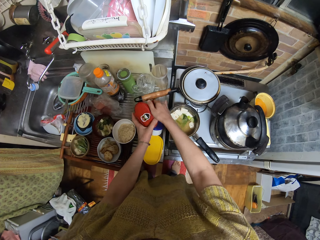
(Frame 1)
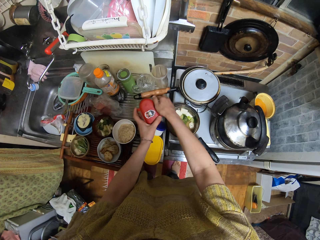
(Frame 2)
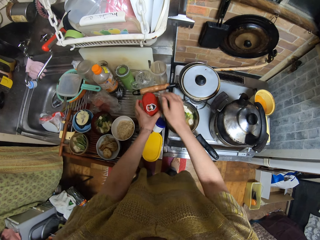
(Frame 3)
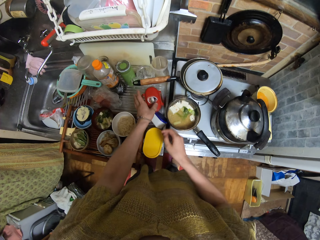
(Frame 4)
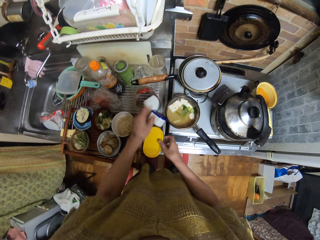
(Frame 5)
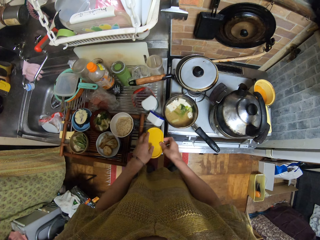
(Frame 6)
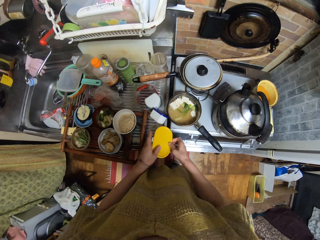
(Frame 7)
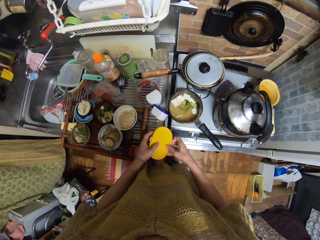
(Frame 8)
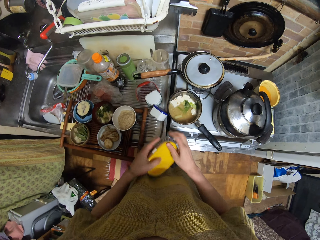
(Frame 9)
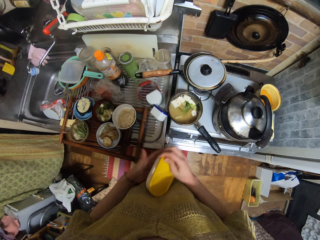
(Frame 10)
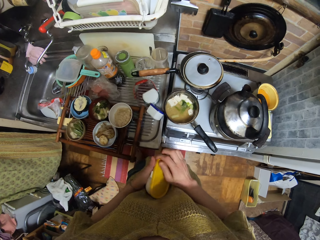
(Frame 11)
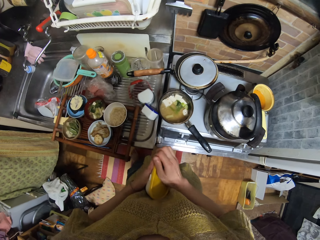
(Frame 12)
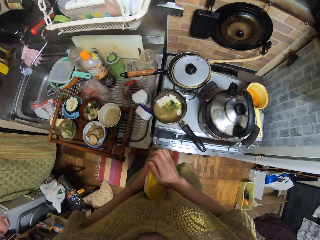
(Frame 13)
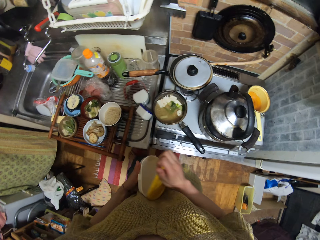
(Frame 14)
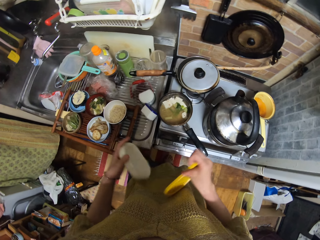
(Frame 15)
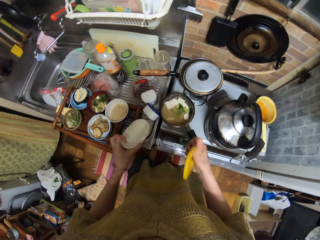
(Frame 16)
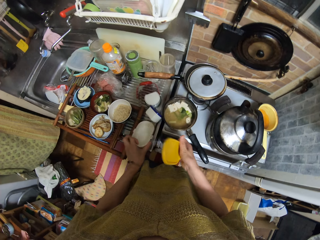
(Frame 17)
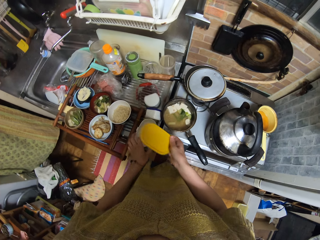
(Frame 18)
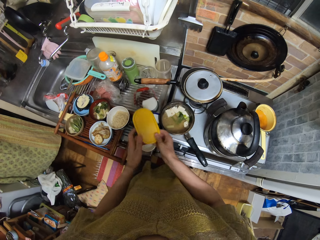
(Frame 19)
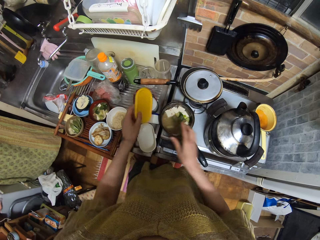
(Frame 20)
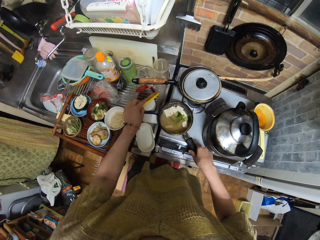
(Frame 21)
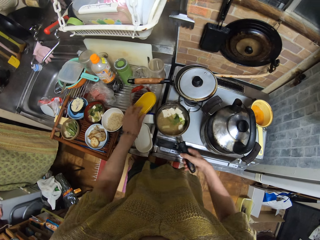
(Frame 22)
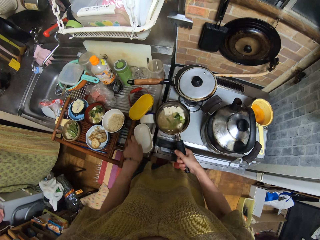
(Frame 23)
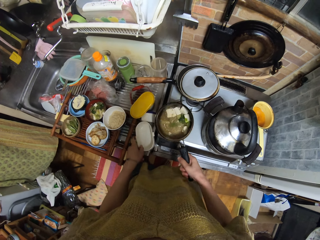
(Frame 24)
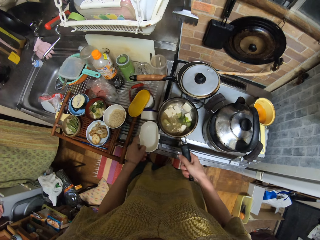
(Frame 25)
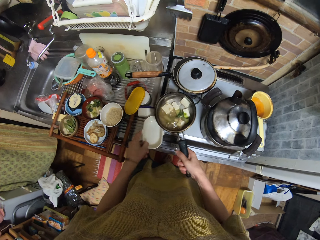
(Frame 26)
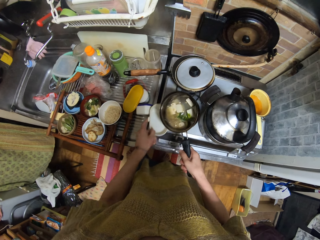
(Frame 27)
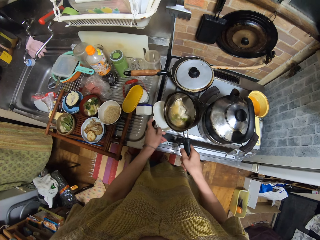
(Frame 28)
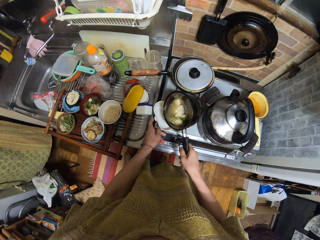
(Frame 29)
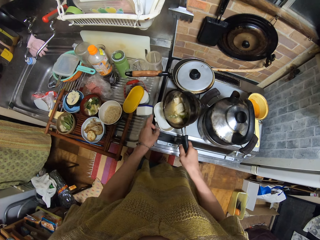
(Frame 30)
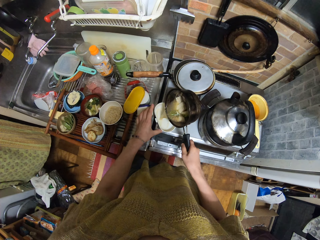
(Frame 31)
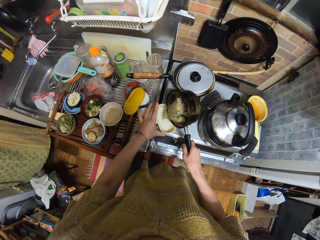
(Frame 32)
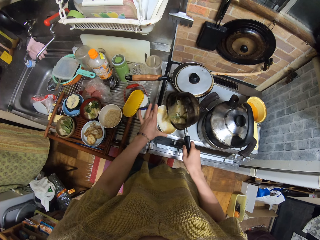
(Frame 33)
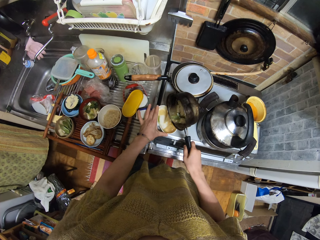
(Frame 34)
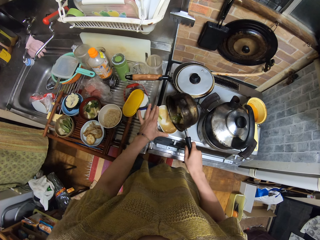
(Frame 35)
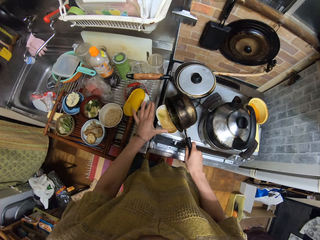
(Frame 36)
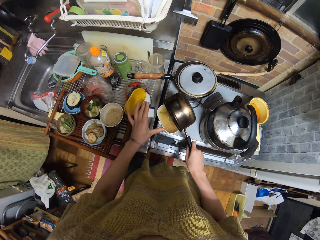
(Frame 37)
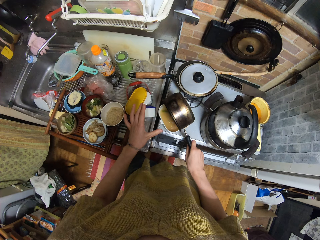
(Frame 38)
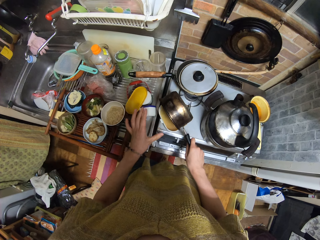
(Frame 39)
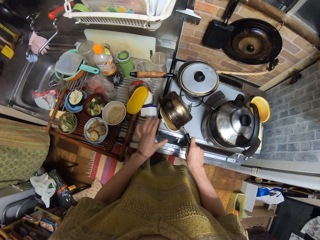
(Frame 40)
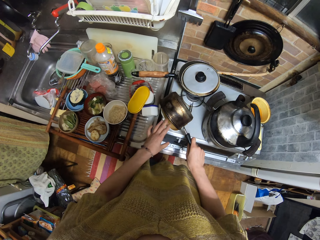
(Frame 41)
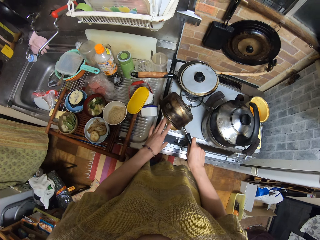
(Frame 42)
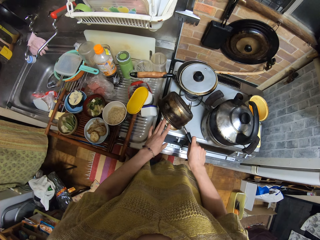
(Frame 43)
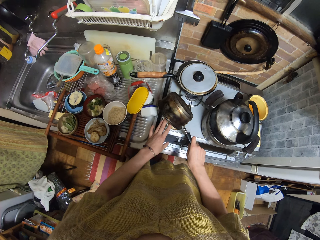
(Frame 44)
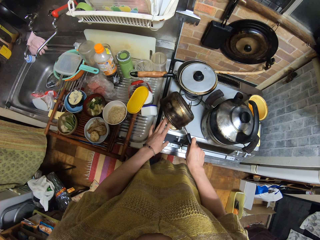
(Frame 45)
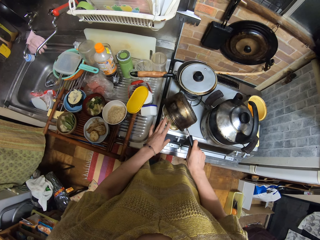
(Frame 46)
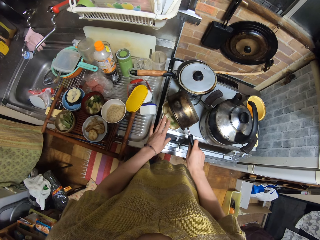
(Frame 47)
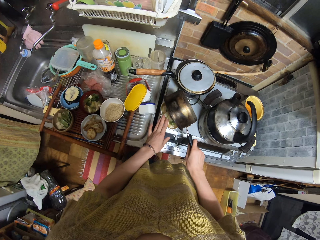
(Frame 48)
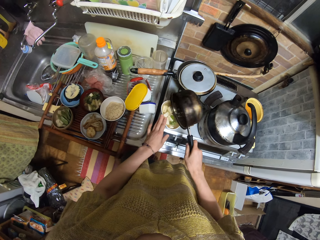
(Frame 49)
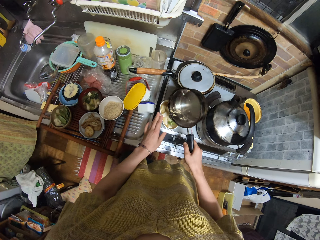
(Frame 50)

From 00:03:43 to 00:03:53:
The camera wearer places the plastic containers on the kitchen top. They pick up the plastic container with the yellow lid. They open the plastic container's yellow lid. They place the plastic container on the kitchen top. They hold the yellow lid with their left hand. They place the yellow lid on top of the white plastic container. They lift the cooking pot or saucepan with something. They shake the cooking pot with soup in it with their right hand. They pick up the plastic container. They place the plastic container on the cooktop. They pour the soup in the saucepan into the plastic container.

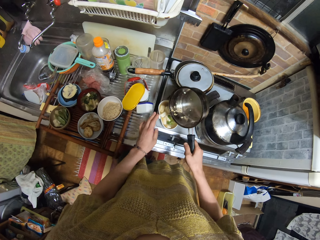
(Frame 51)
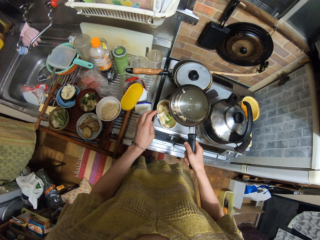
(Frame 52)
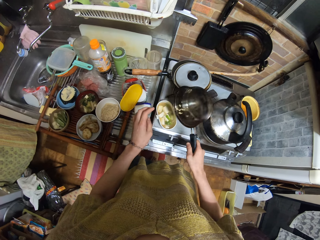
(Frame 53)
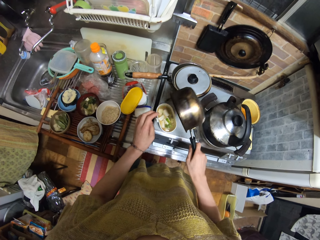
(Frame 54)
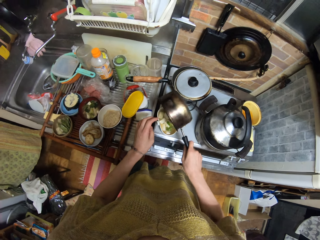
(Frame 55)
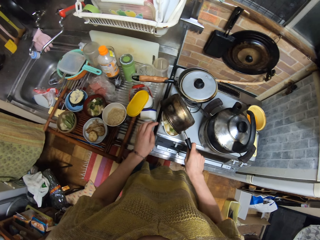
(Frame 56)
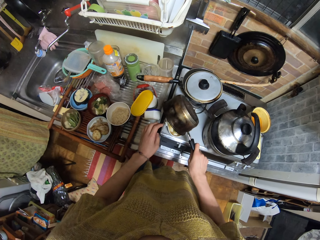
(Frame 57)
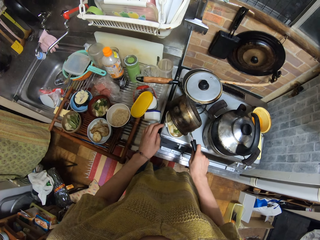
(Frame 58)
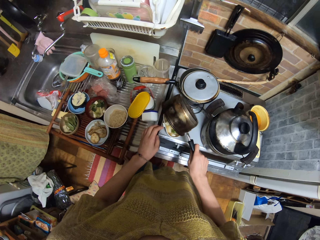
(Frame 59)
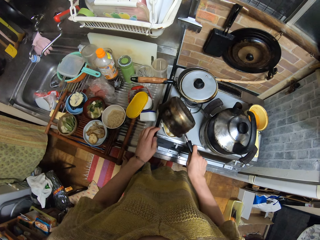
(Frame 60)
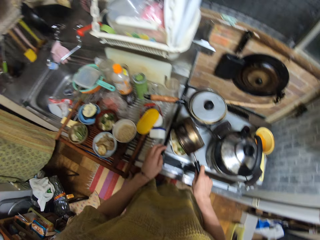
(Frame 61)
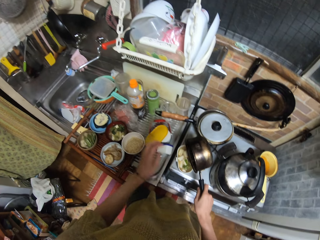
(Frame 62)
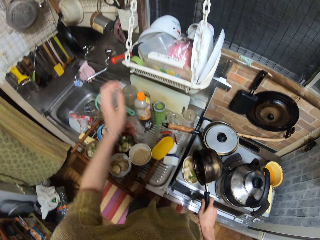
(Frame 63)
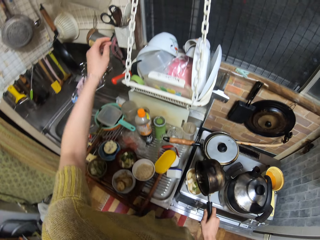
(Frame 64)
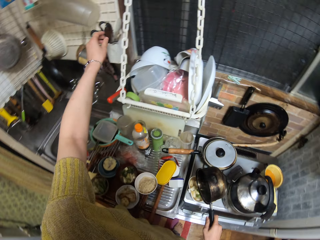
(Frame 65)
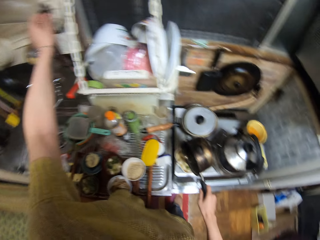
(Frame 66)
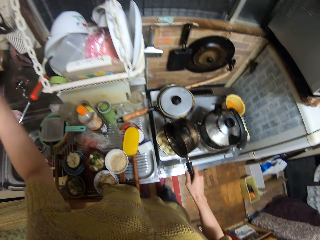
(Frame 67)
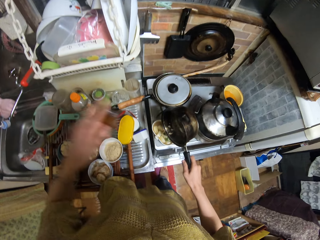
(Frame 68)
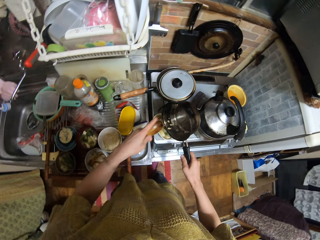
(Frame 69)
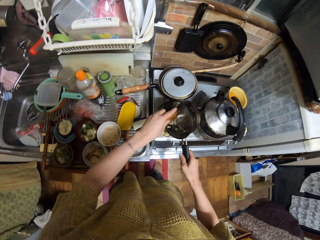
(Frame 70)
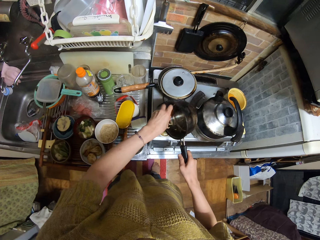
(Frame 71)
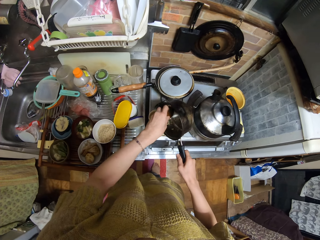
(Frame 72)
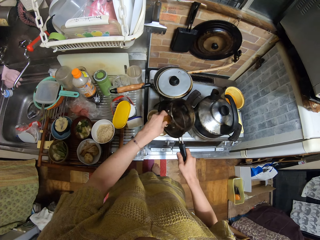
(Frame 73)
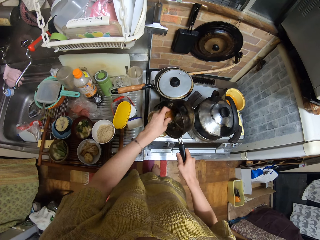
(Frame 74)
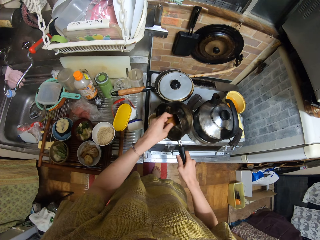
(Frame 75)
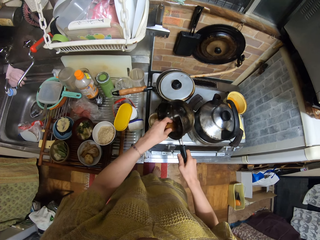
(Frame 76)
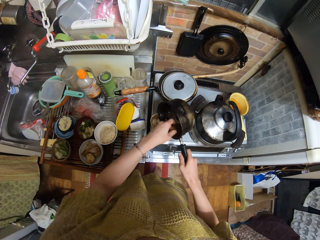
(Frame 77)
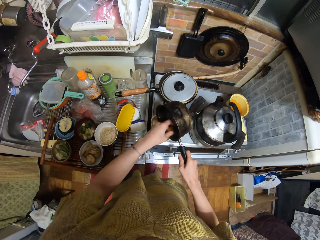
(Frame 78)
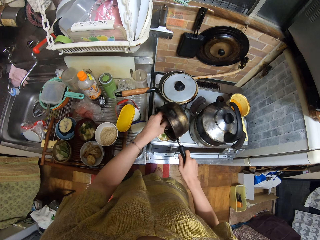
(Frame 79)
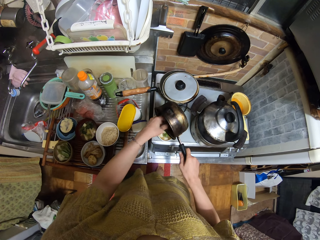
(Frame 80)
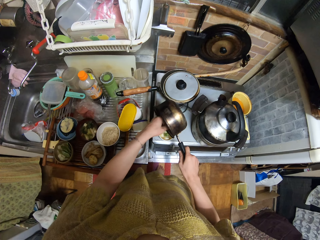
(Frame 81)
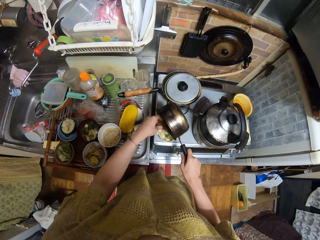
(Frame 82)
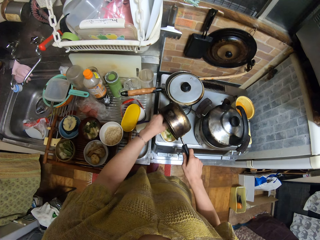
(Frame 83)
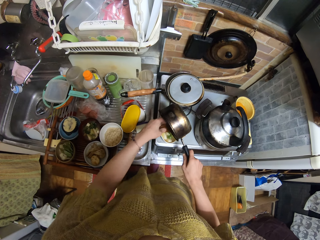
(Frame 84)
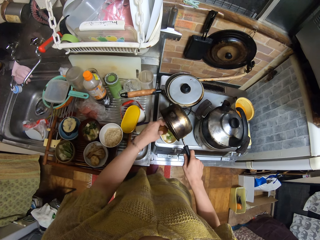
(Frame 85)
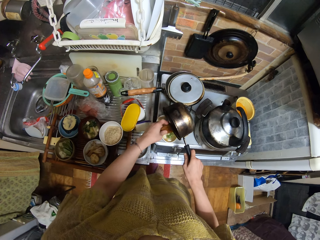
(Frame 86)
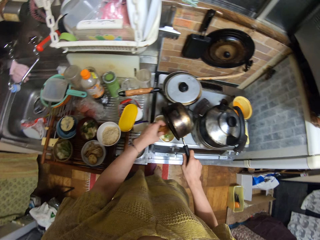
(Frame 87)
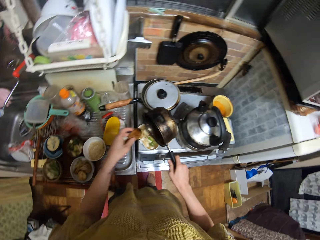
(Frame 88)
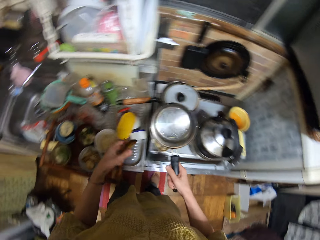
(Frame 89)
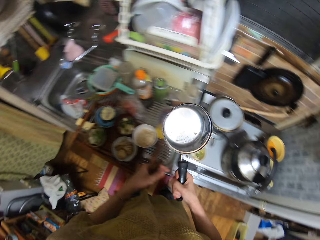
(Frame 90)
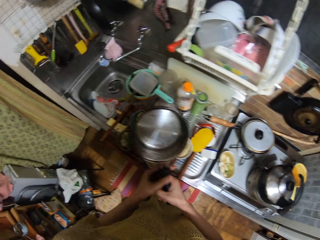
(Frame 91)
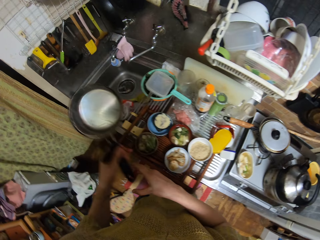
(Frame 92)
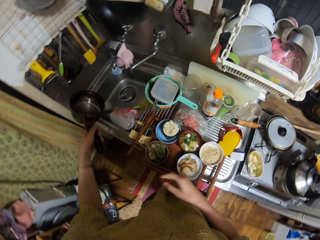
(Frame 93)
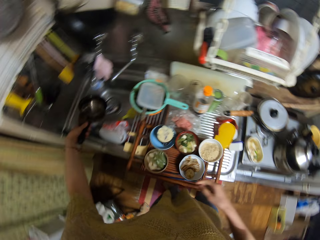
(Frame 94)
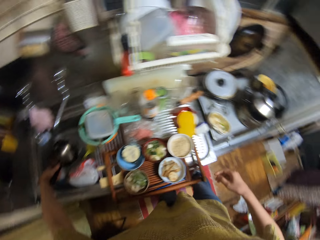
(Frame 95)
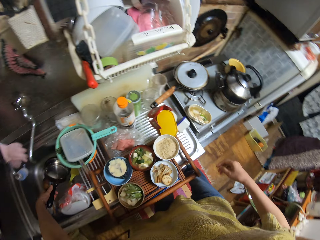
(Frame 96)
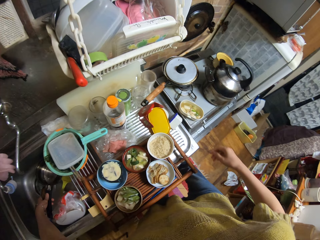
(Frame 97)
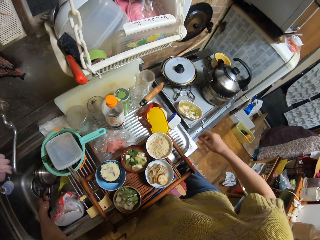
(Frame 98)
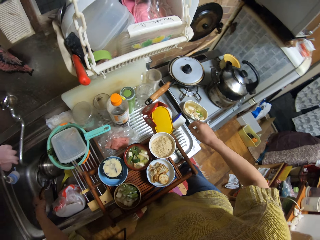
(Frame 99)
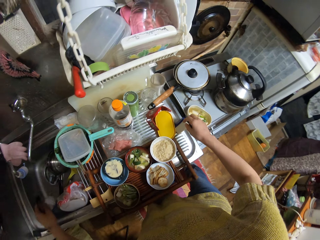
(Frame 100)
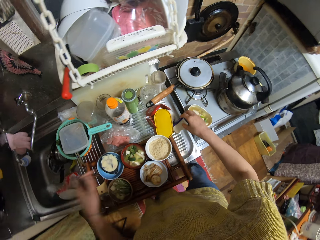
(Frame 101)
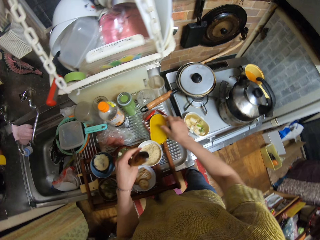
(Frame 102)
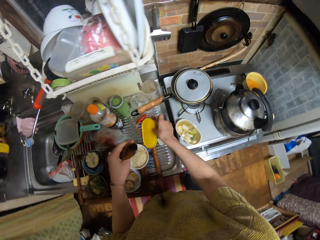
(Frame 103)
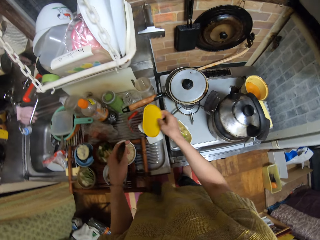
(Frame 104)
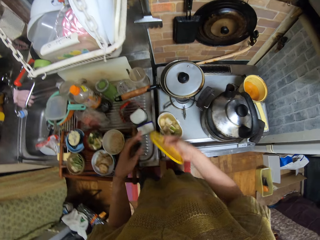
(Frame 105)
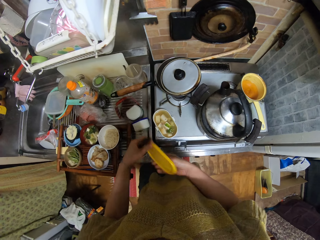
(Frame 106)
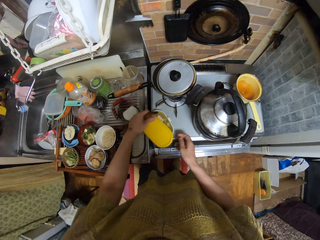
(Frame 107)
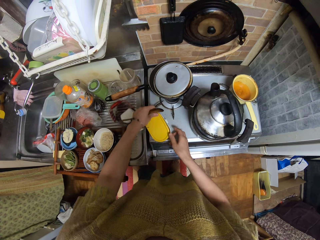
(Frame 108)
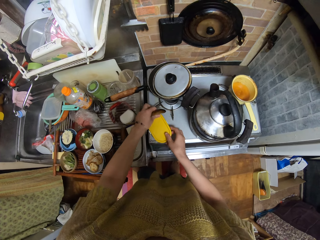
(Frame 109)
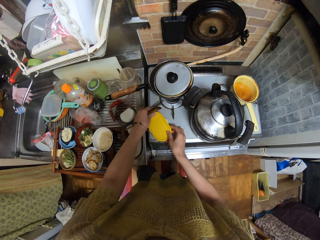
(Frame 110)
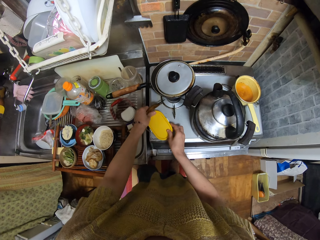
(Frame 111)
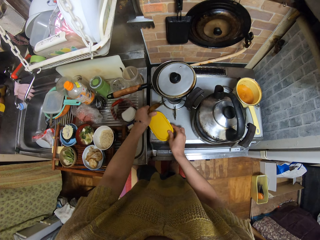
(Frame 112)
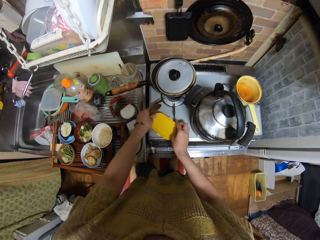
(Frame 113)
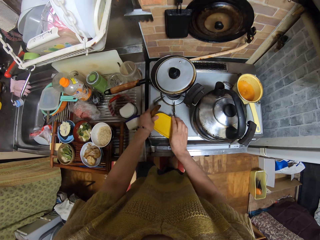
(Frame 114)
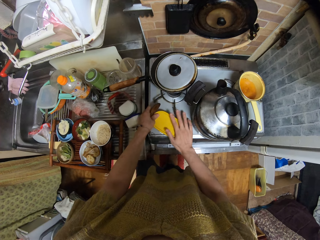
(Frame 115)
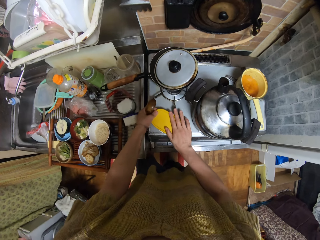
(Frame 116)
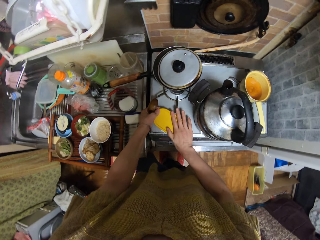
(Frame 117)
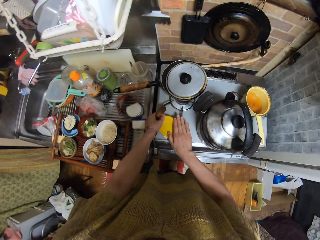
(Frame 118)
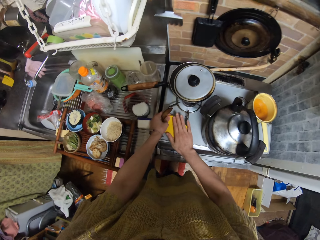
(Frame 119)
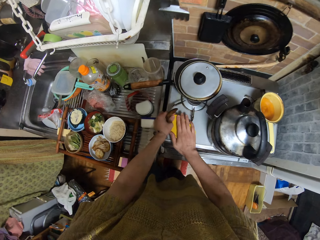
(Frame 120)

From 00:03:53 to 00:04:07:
The camera wearer picks up a wooden spoon from the spoon rack. He pours the remains in the saucepan or cooking pot into the container with the wooden spoon. He holds the cooking pot with his left hand. He places the cooking pot in the sink. He picks up the yellow lid from the sink. He covers the plastic container with soup with the lid.
